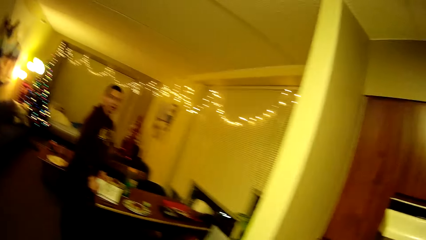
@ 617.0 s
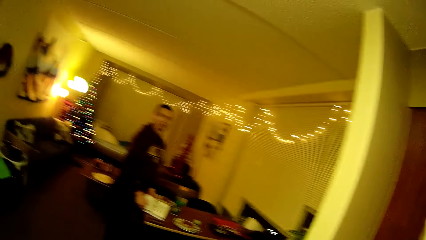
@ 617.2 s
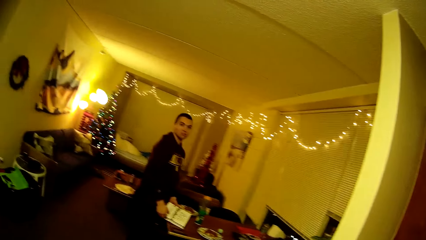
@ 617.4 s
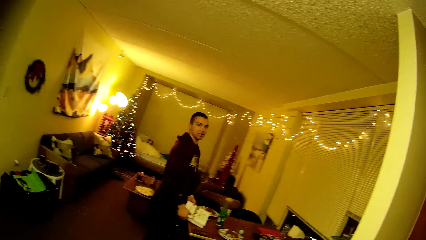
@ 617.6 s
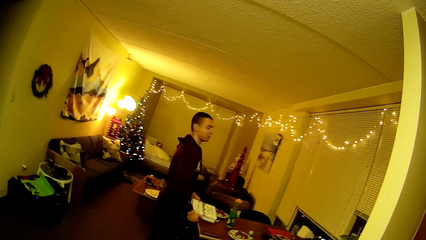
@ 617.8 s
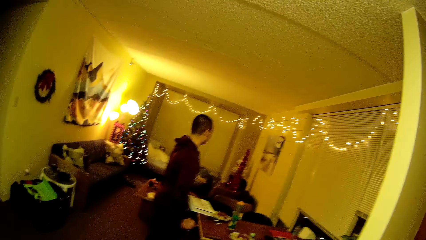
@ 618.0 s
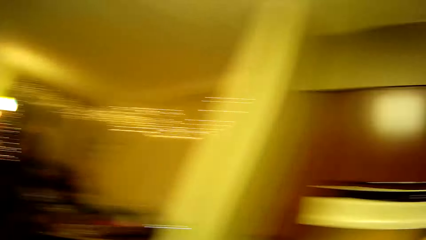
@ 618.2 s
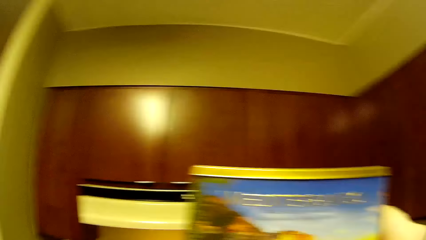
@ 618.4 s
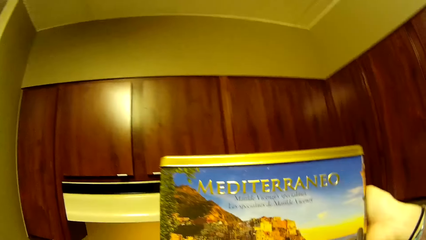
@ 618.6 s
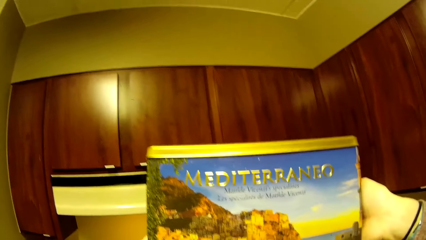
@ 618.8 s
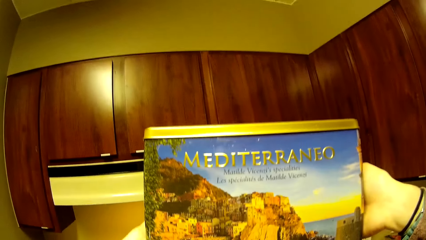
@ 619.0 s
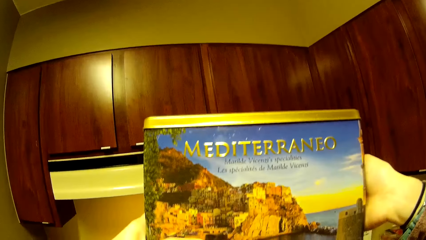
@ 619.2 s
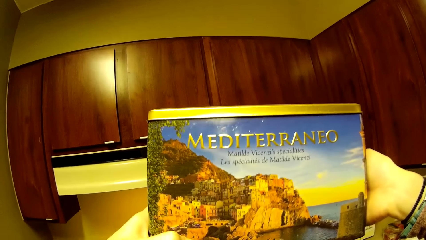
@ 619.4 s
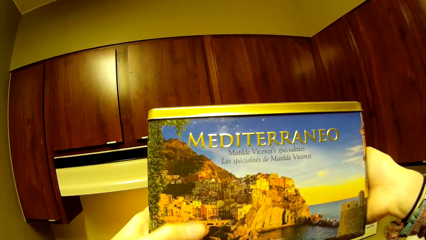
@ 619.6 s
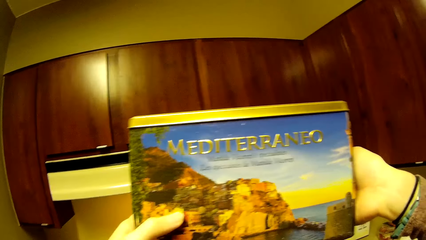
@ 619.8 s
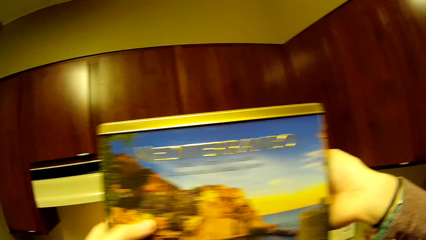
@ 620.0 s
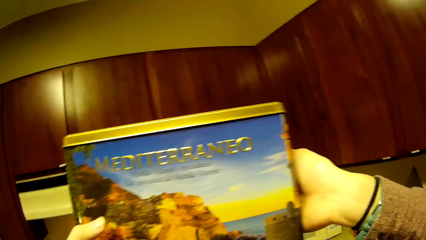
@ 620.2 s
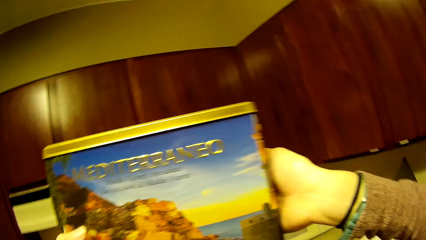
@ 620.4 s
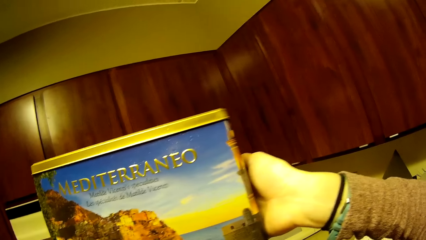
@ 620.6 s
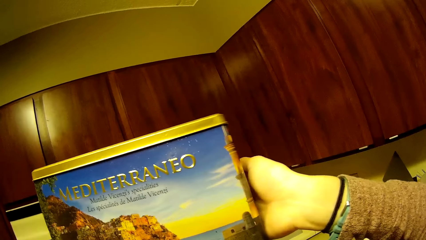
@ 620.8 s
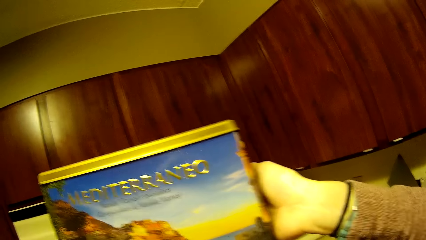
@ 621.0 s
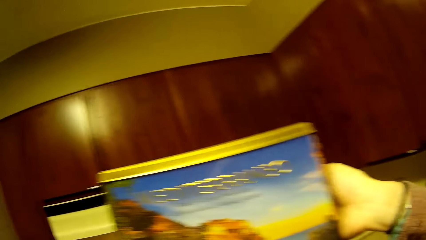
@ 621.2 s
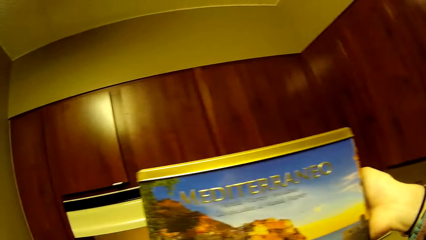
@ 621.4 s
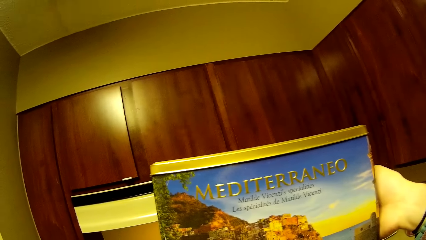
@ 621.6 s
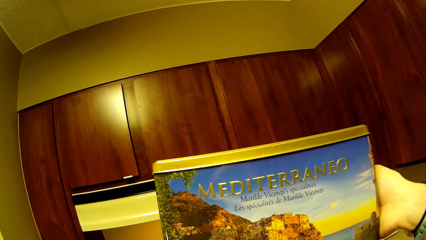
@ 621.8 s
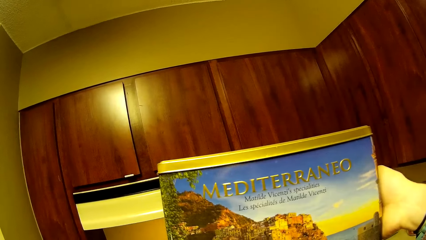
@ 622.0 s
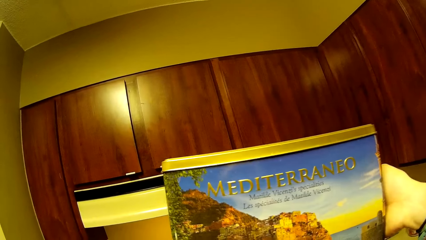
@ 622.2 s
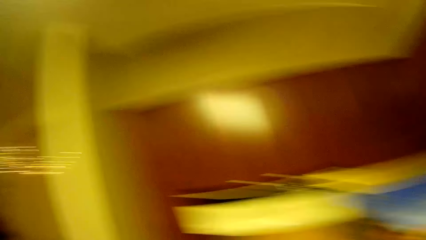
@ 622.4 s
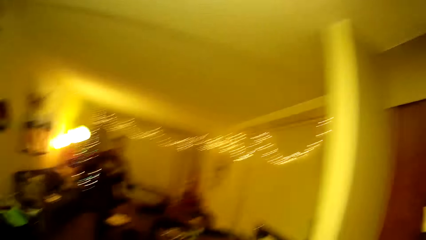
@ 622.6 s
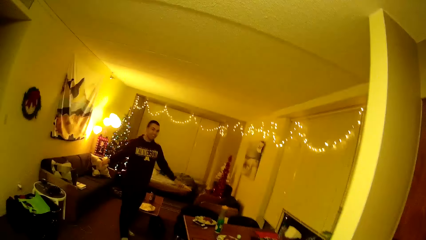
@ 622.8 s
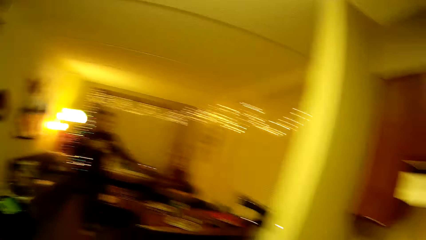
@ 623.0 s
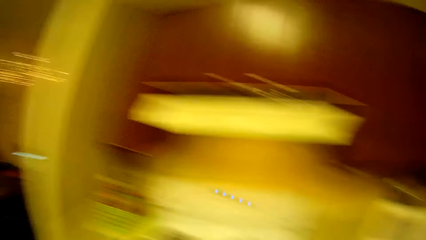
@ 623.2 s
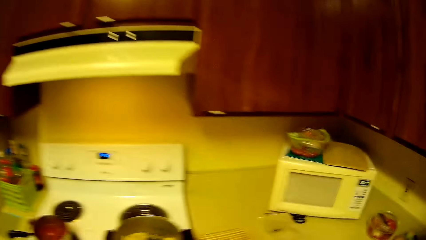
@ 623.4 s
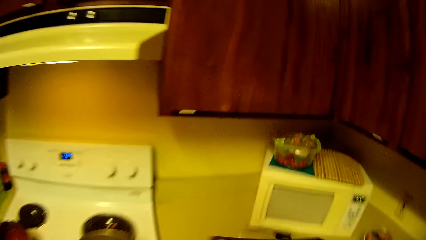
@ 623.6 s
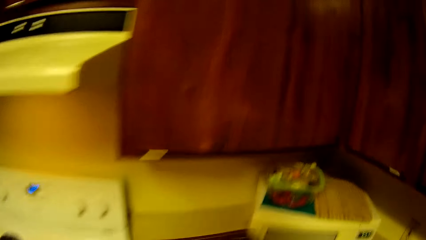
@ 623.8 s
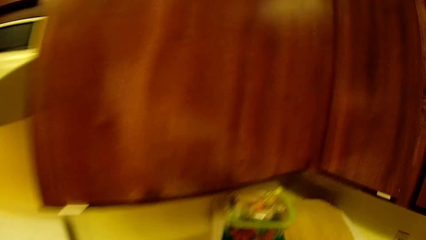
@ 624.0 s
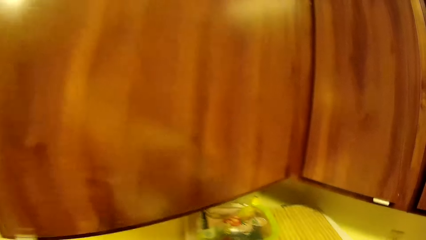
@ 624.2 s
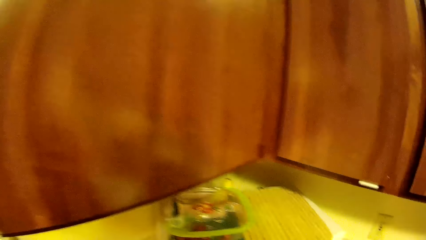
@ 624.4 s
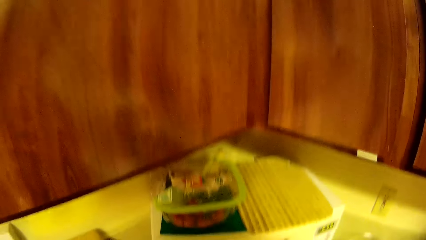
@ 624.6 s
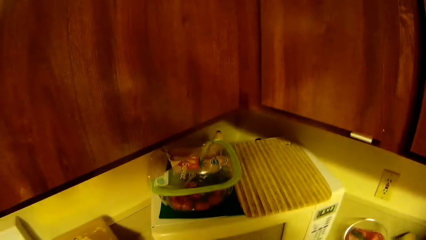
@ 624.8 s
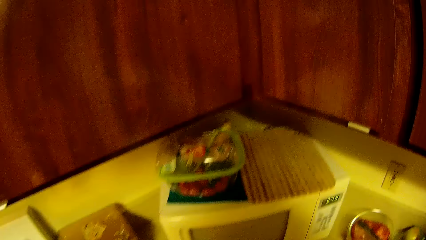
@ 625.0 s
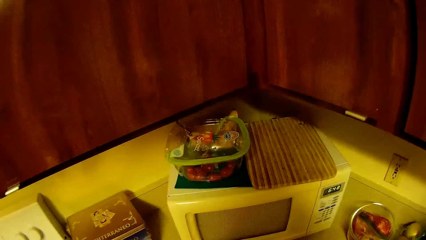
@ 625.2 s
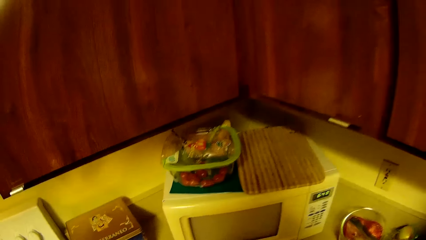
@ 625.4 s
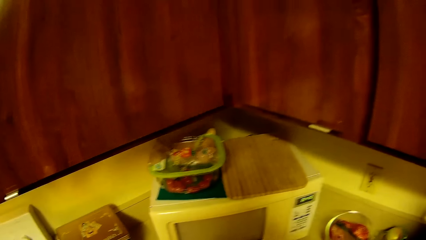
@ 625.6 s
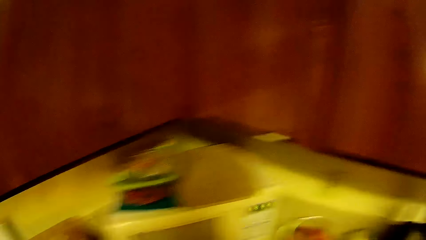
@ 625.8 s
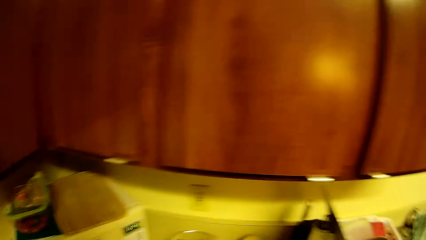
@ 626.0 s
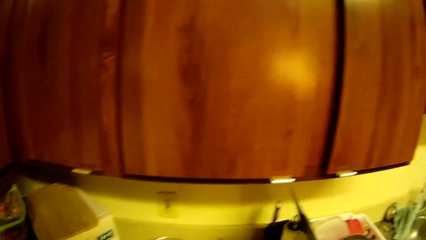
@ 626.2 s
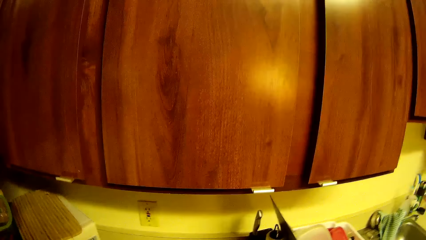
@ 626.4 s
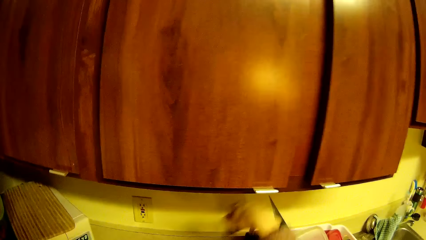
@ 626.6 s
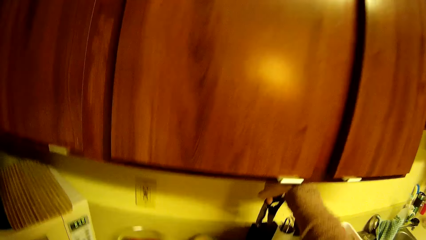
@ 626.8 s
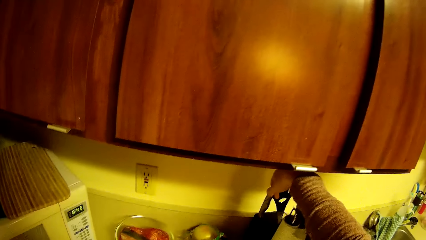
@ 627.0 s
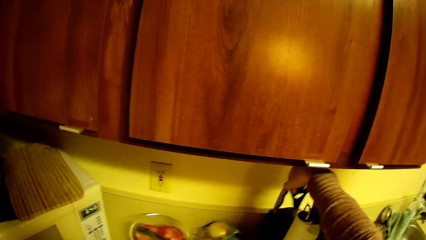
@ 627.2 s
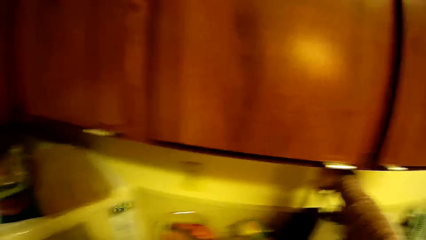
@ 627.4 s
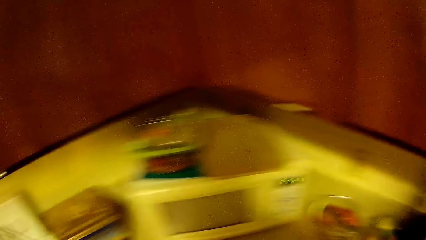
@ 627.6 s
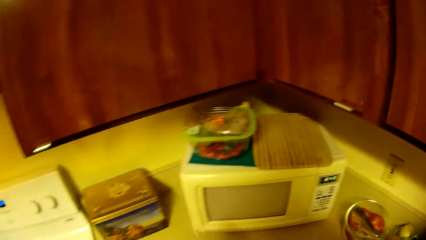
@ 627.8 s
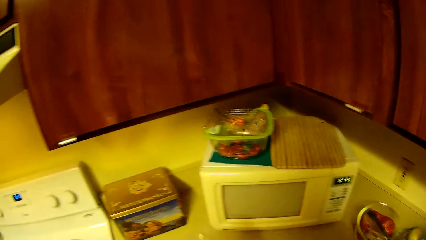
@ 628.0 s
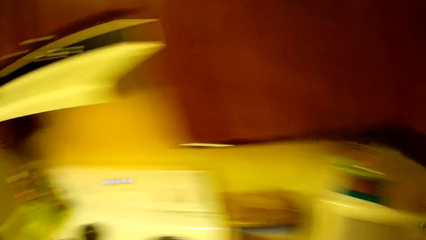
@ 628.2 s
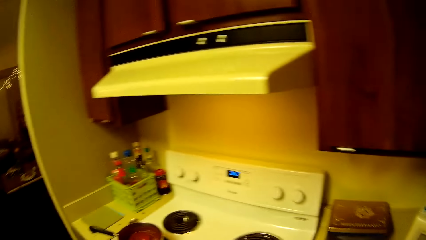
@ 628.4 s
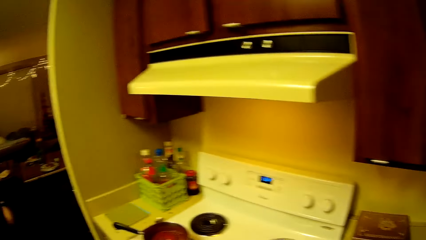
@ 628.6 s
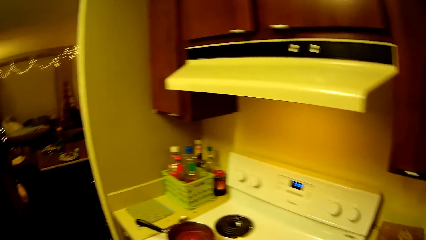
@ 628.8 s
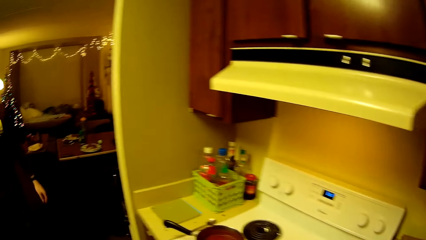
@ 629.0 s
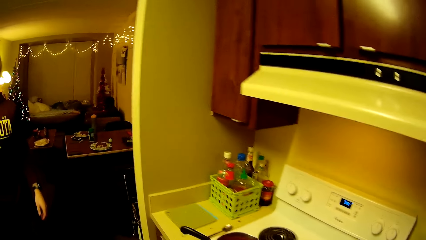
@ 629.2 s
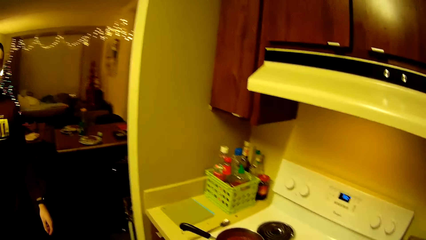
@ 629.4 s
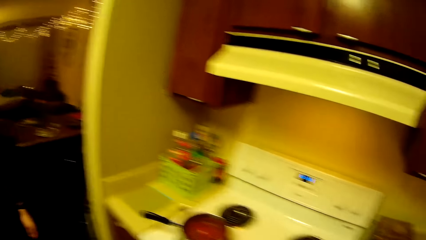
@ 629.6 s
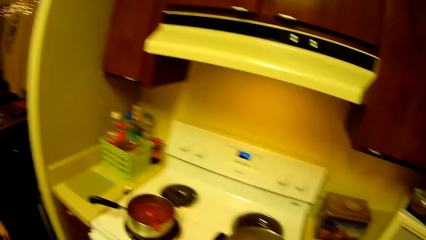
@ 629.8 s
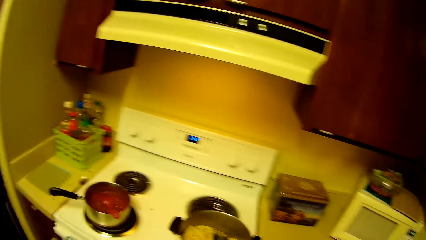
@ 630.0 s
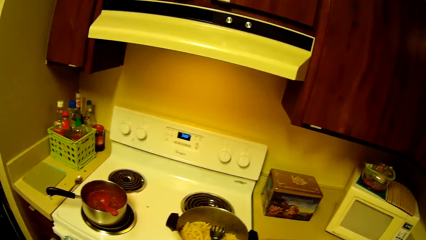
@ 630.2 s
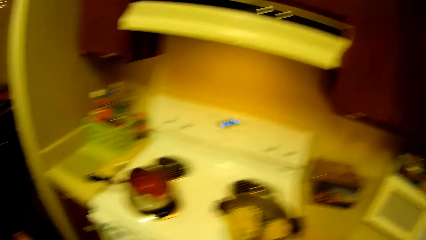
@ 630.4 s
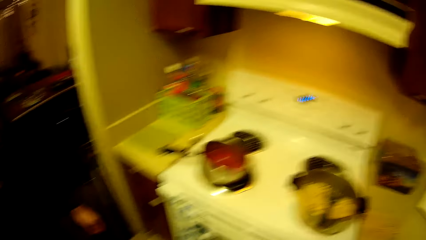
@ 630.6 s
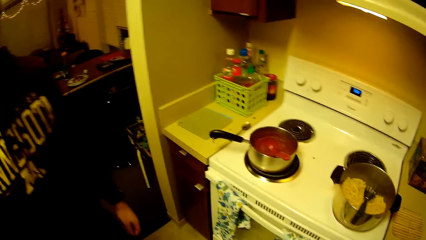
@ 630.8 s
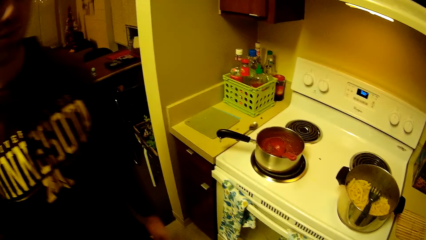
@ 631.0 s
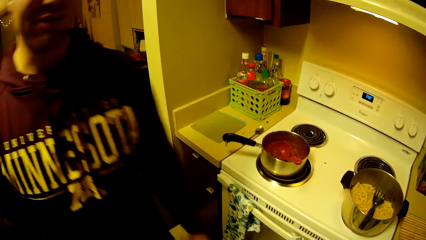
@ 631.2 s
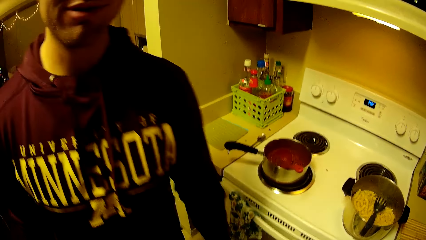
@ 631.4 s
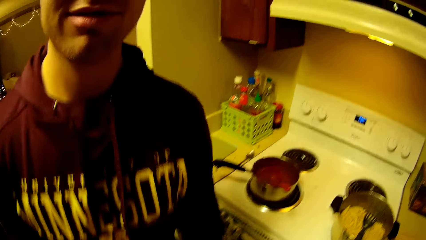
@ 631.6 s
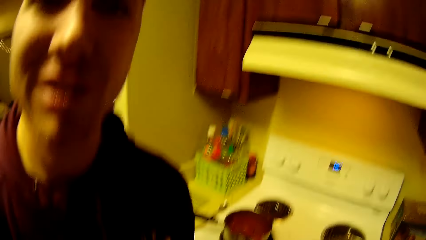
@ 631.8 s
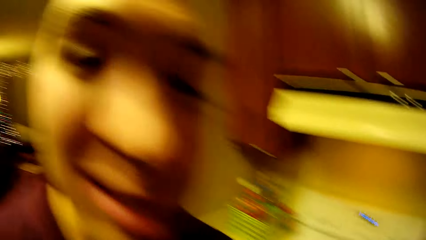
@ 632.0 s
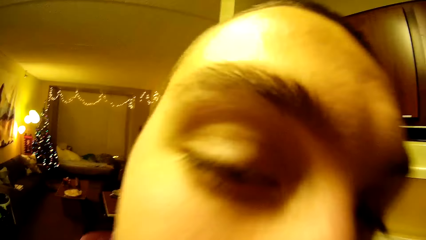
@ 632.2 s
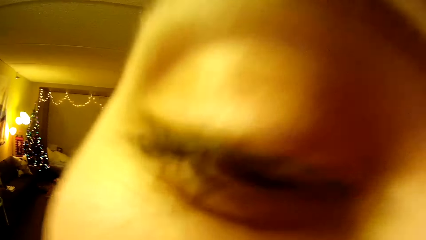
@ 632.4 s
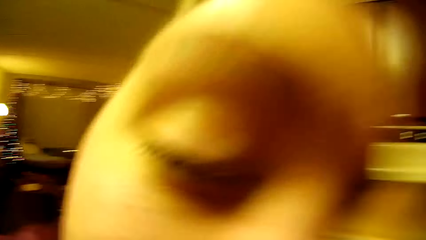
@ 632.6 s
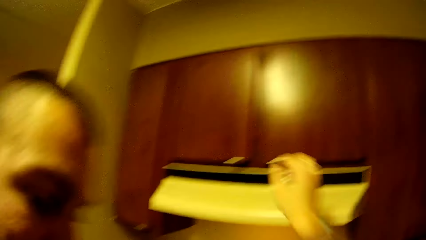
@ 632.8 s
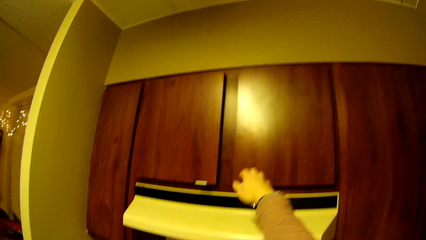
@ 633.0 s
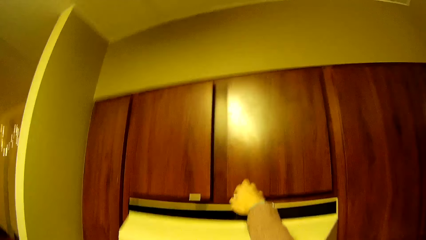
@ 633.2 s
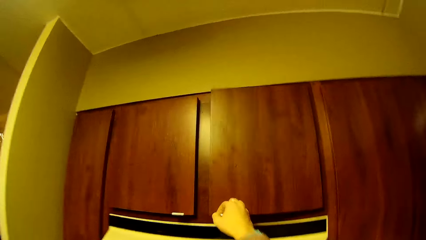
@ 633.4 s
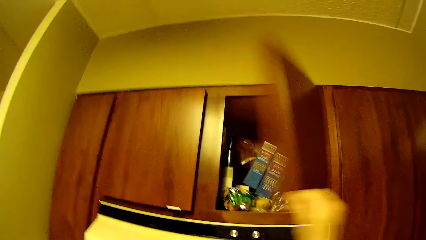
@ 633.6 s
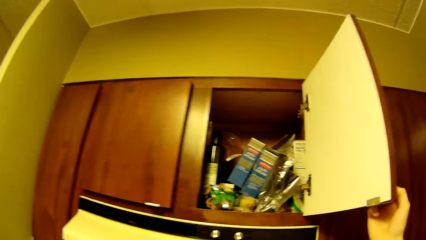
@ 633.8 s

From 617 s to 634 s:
The man stands in the house. The camera wearer looks at the tin box pastry. She interacts with the man. The man walks towards the kitchen. The camera wearer places the cookie box on the kitchen countertop. She walks towards the microwave. She places a kitchen knife or kitchen shear on a knife holder with her right hand. She moves in the kitchen. The man walks in the kitchen, stares at the camera and kisses the camera wearer on the face.
